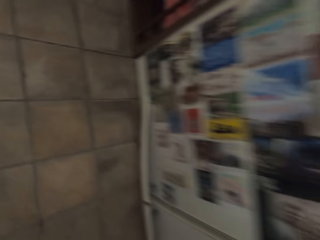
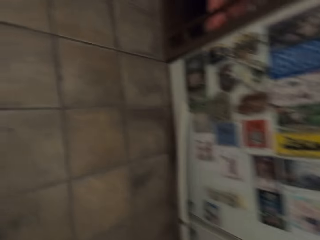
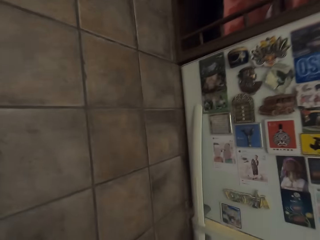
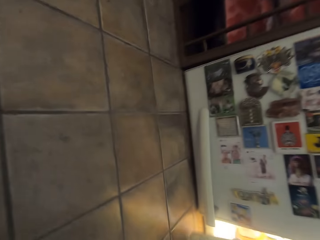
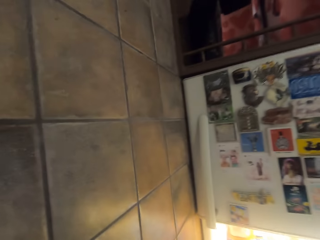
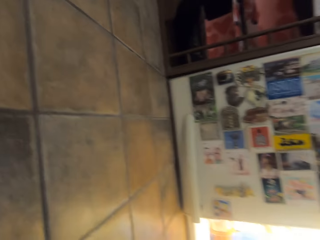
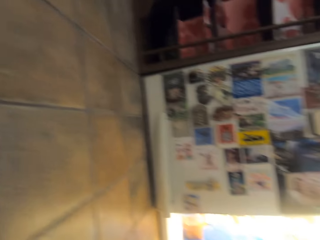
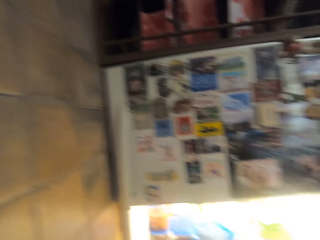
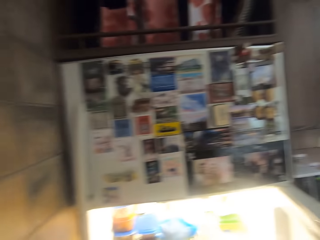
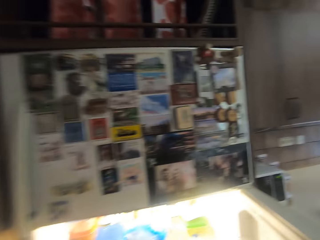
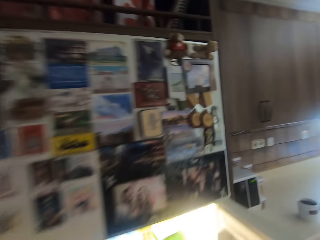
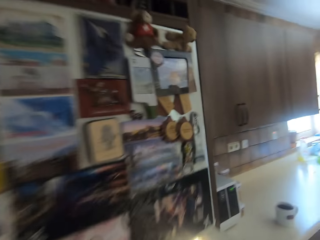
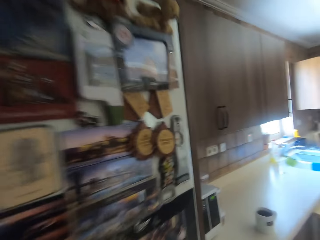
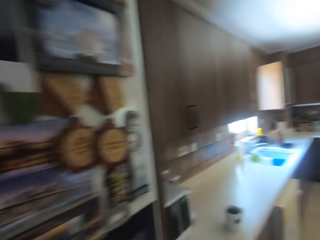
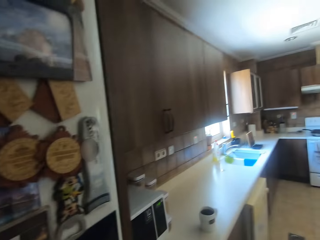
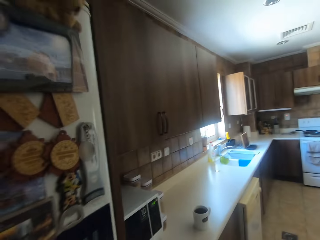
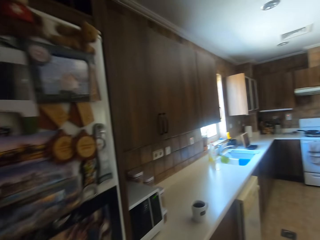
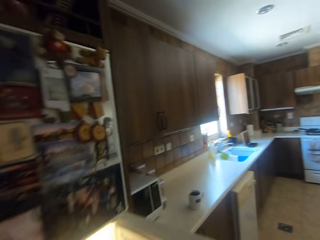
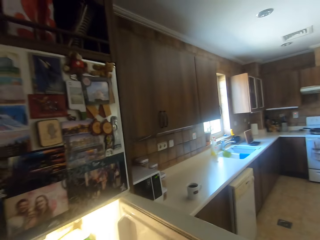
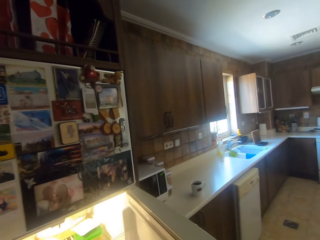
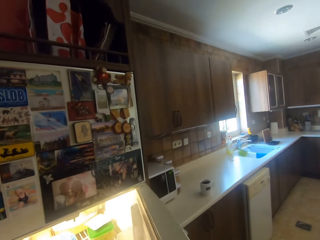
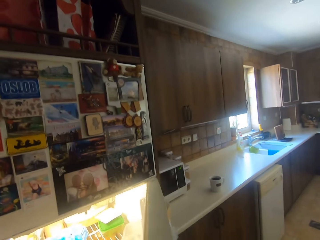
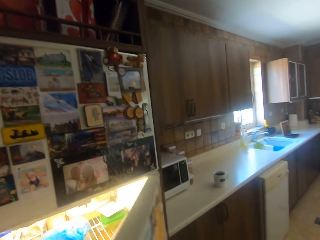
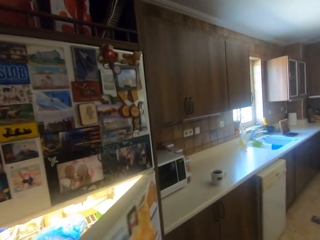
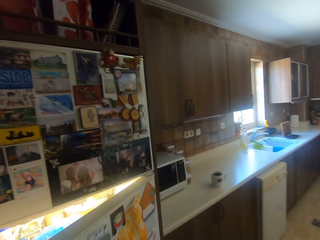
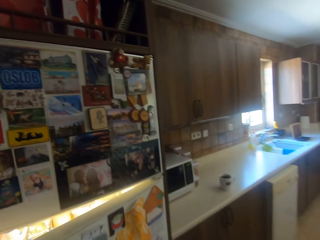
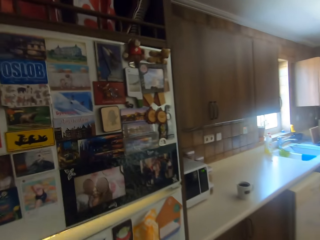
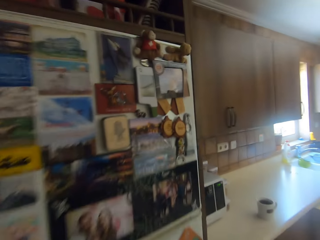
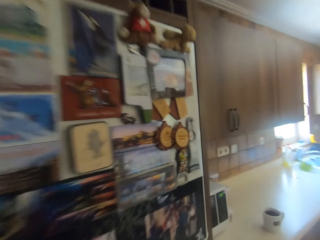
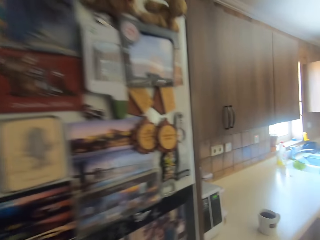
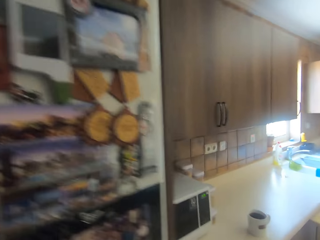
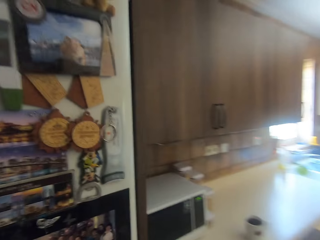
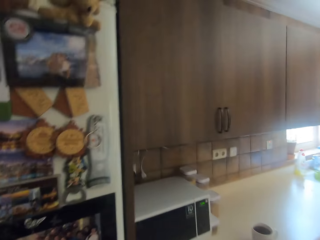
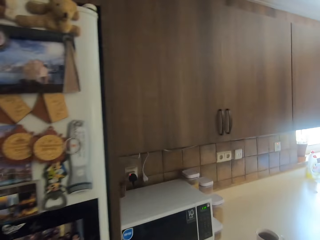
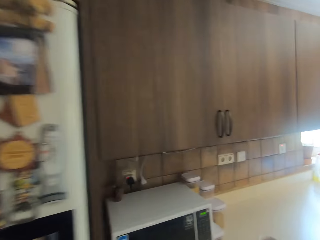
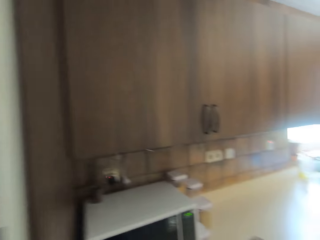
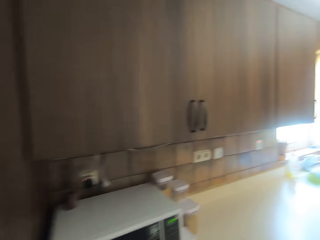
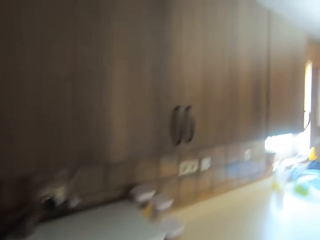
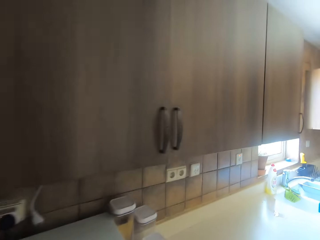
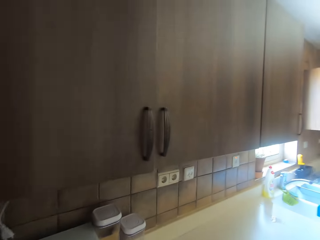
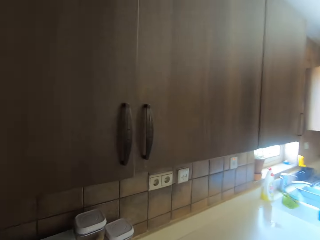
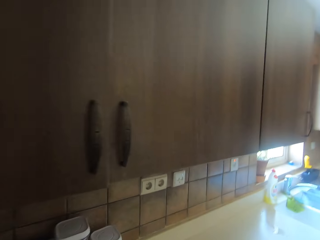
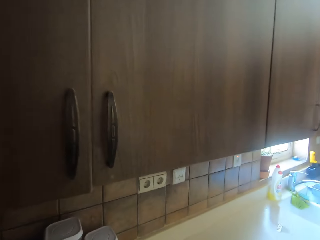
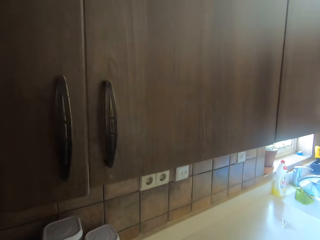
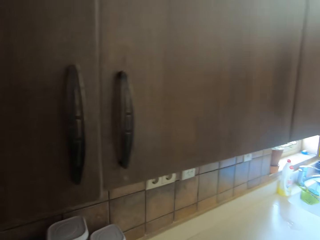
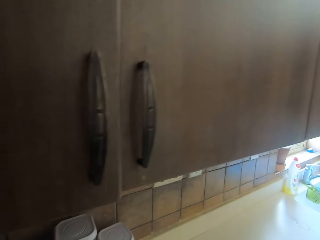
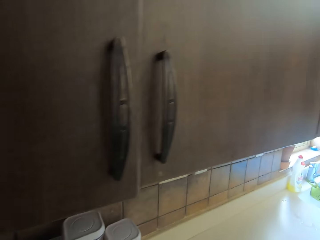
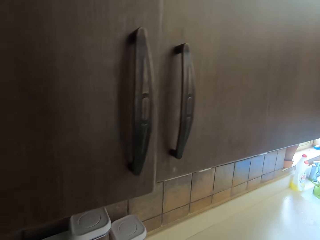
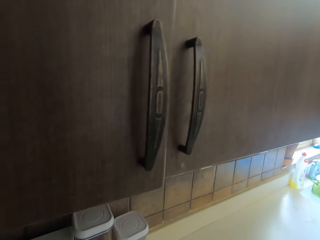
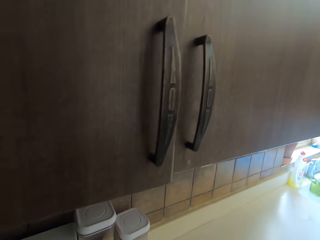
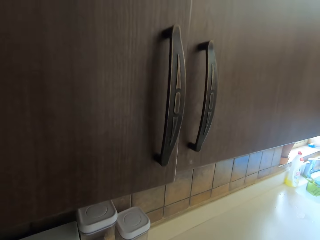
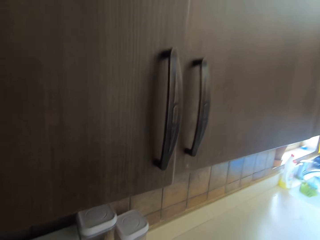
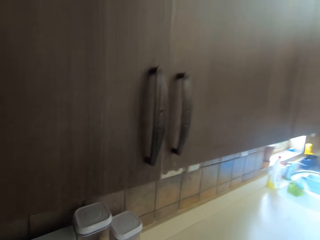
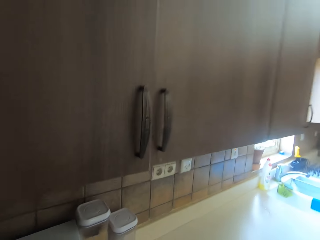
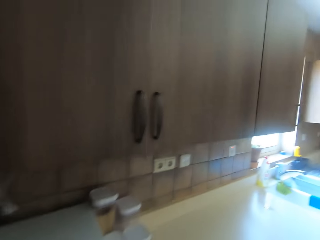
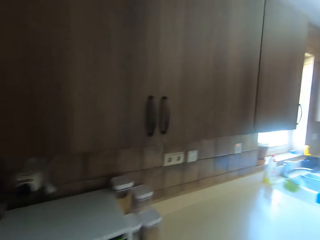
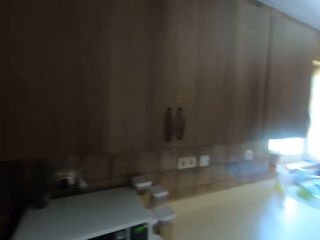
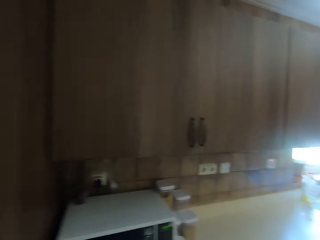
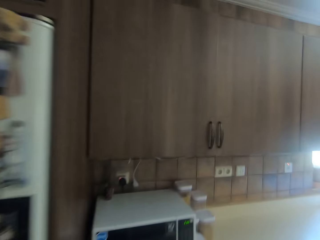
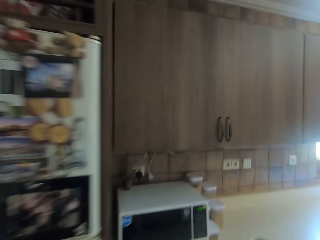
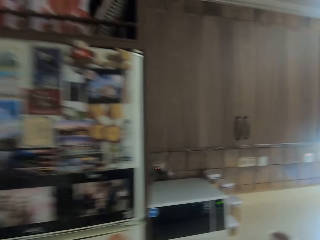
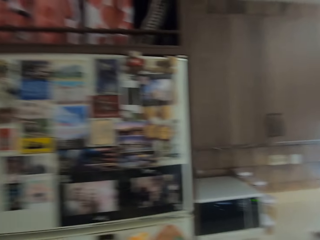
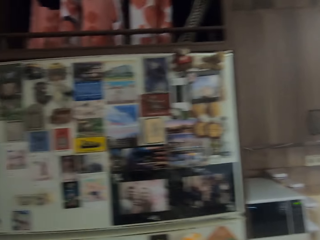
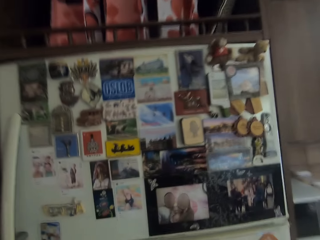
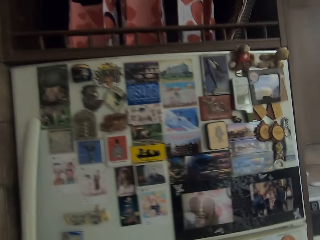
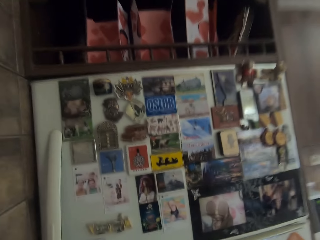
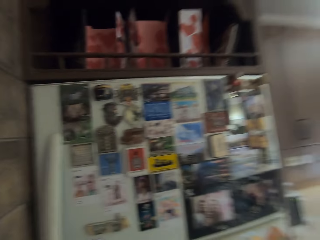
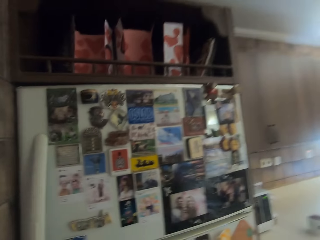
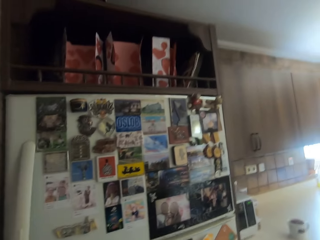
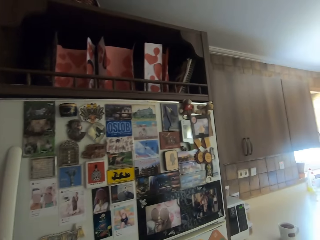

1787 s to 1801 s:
The camera wearer opens a fridge door. They look around. They close the fridge door. They walk in the house. They look around. They walk around.

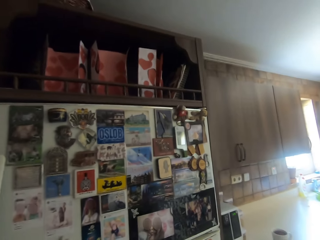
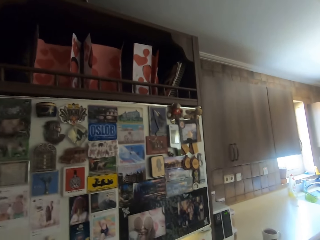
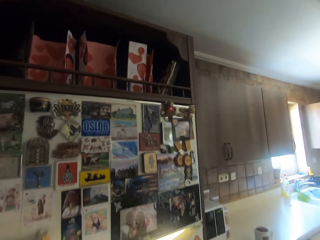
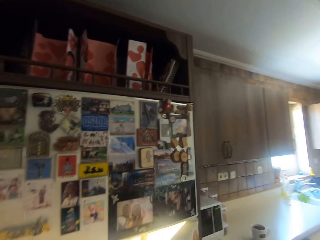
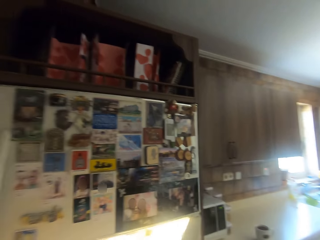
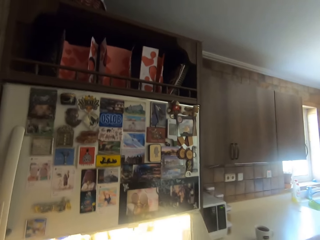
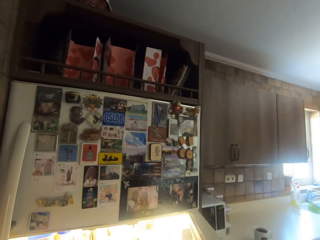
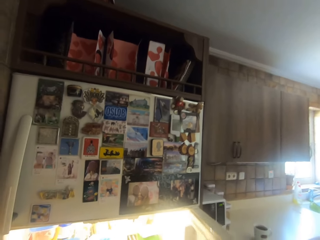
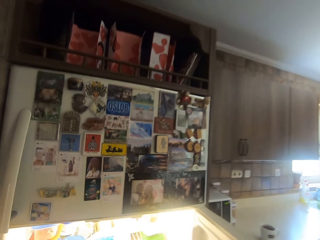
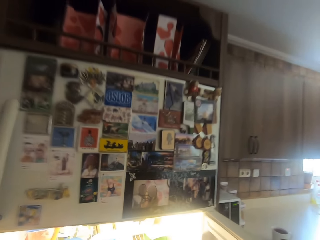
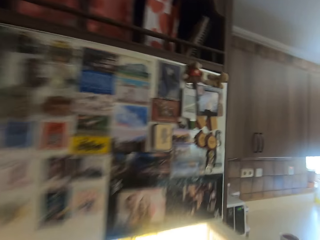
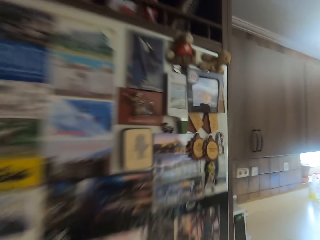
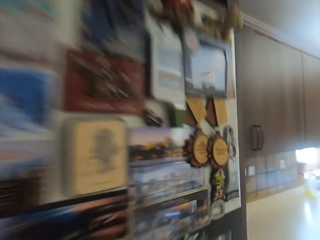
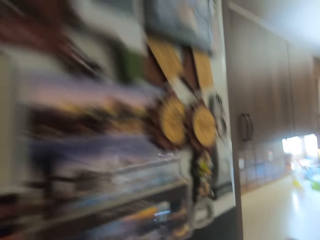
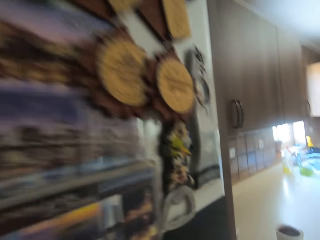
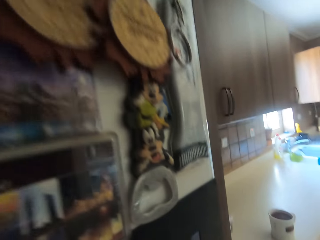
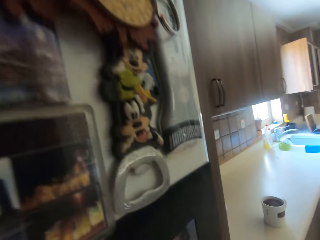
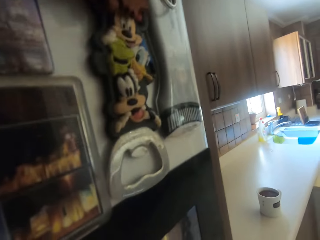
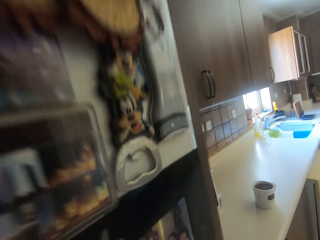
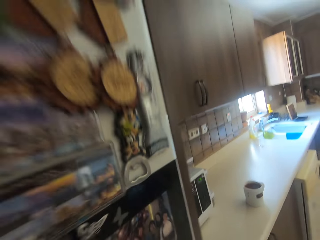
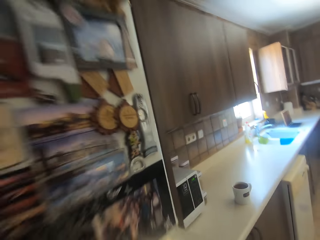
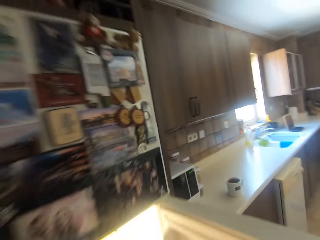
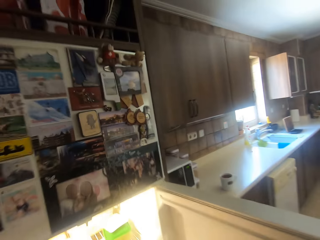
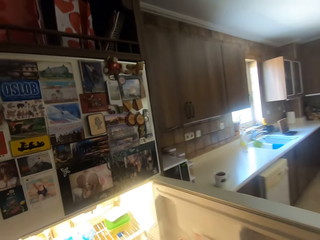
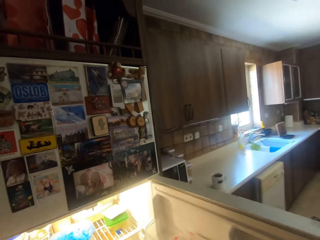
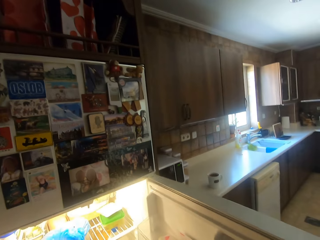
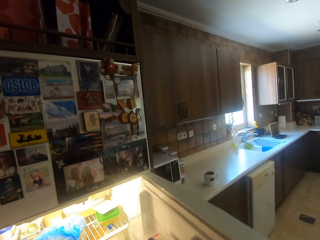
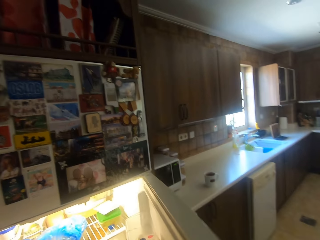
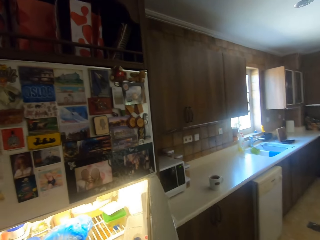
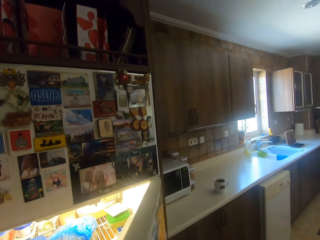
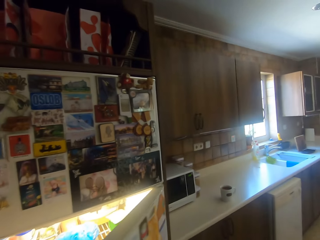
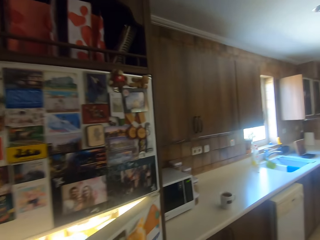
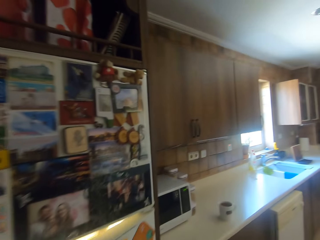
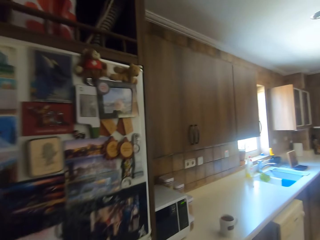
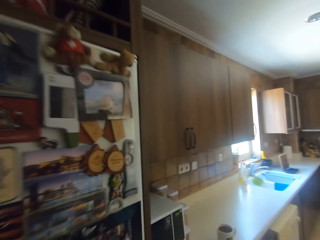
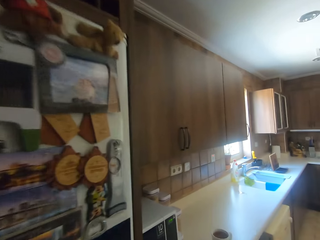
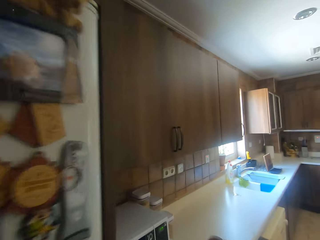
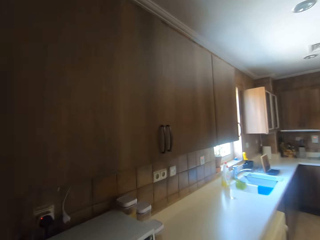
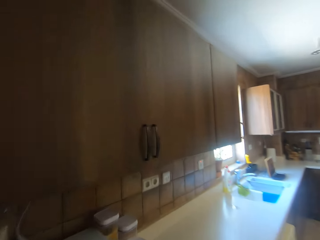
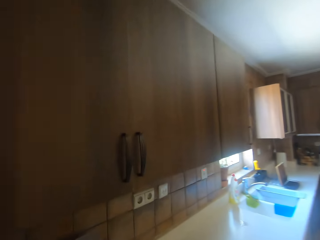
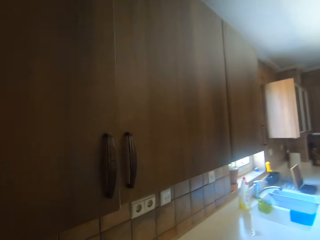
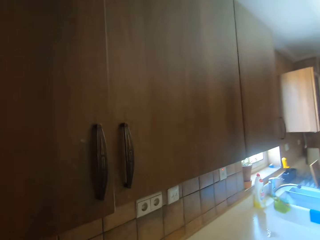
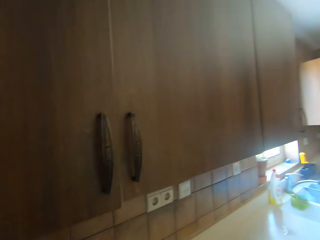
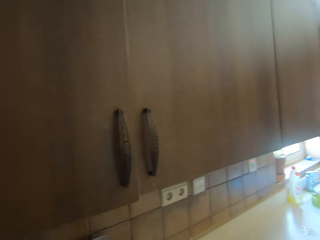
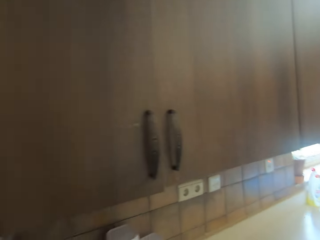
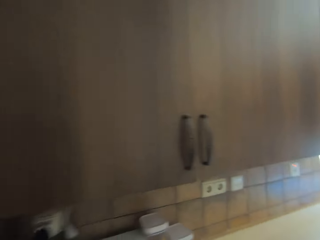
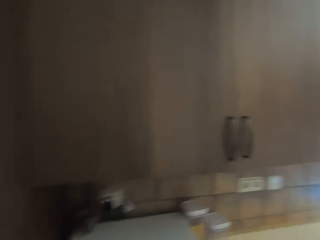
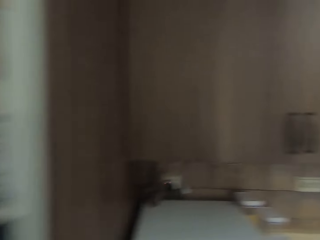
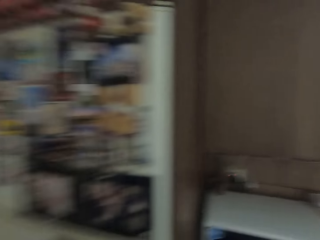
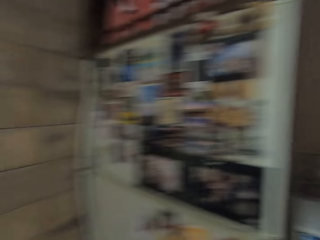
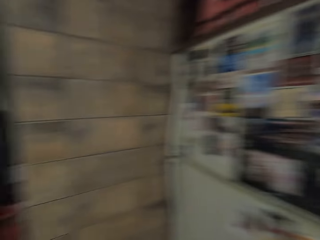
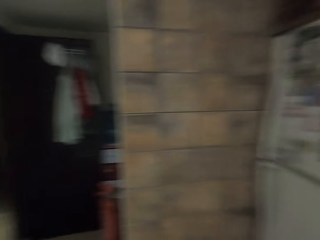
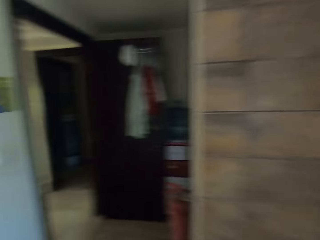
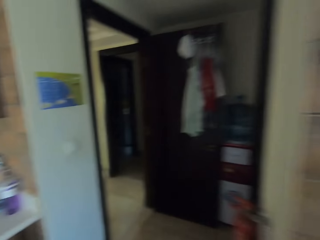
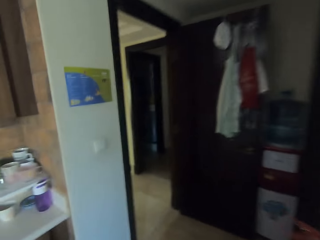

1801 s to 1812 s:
The camera wearer opens a fridge door. They look around. They close the fridge door. They walk in the house. They turn around.
